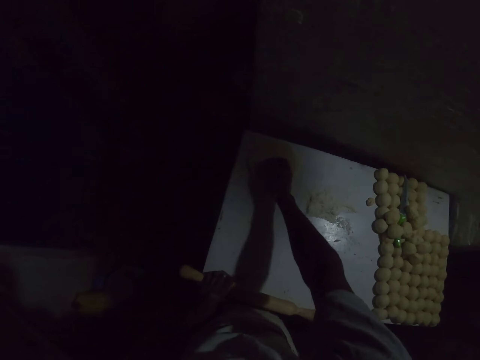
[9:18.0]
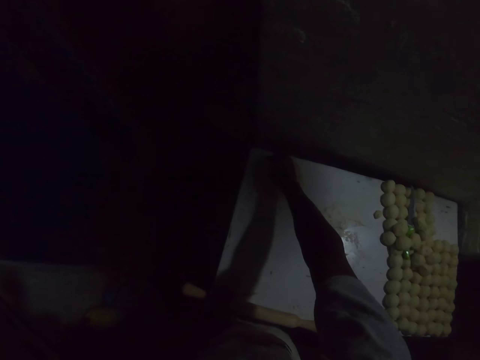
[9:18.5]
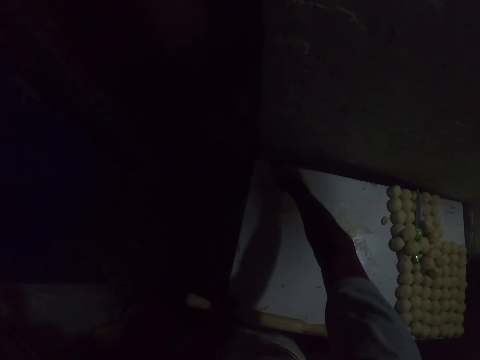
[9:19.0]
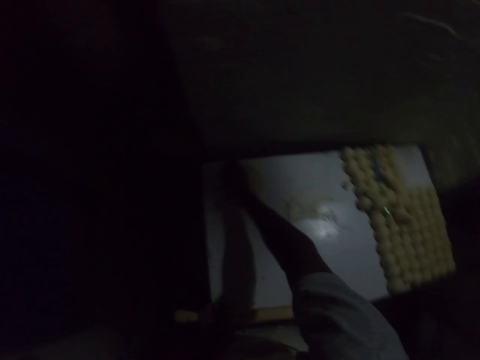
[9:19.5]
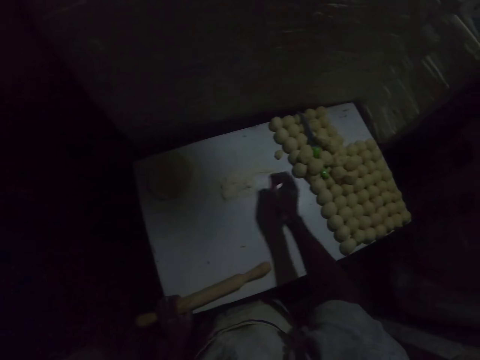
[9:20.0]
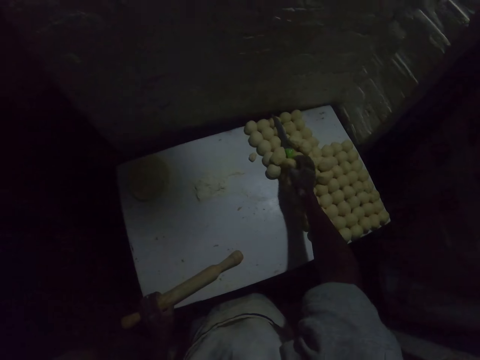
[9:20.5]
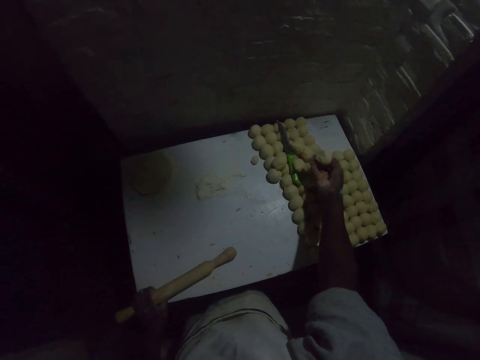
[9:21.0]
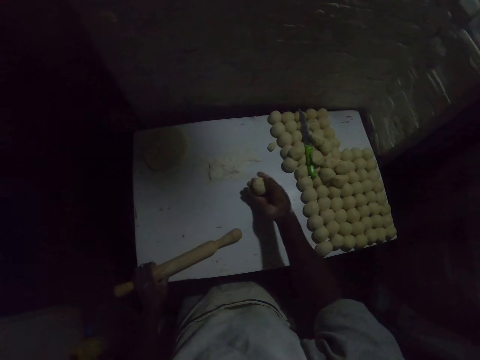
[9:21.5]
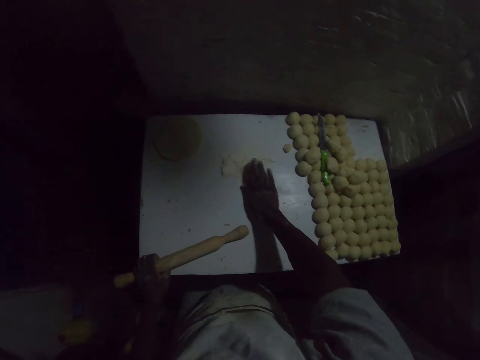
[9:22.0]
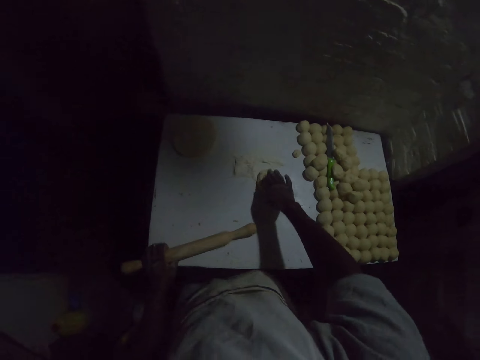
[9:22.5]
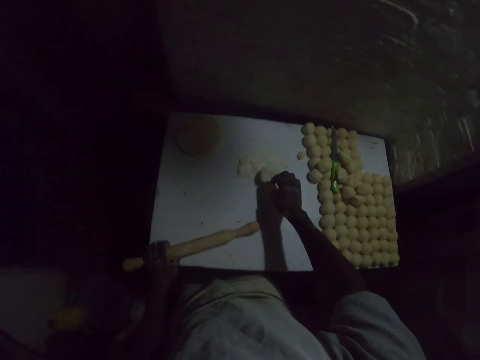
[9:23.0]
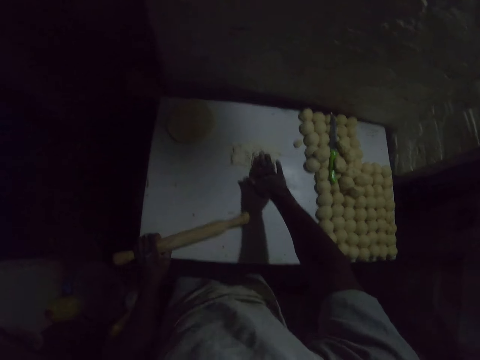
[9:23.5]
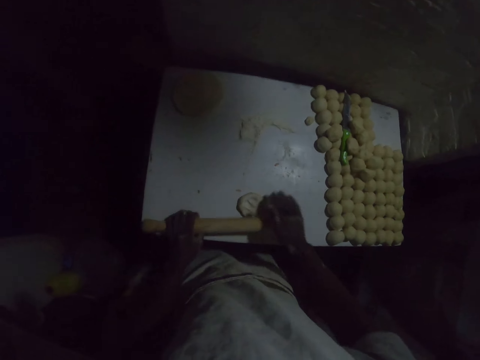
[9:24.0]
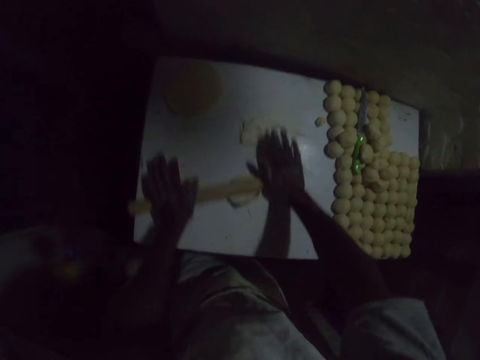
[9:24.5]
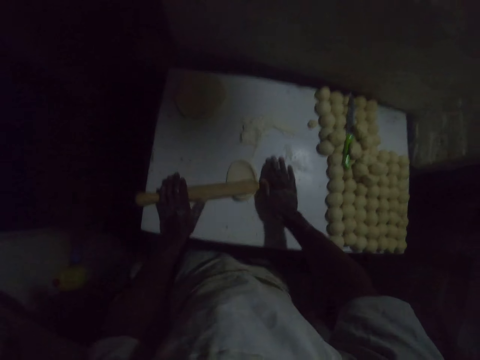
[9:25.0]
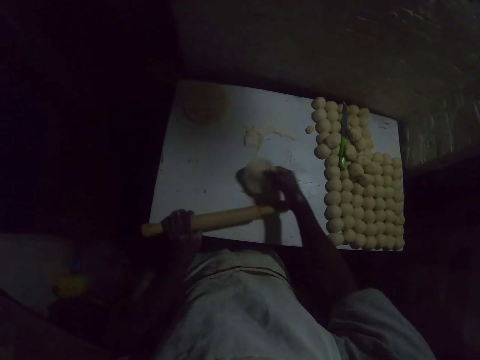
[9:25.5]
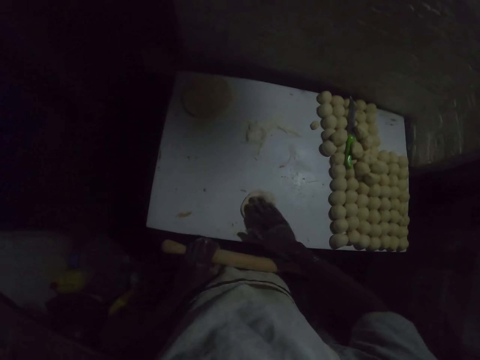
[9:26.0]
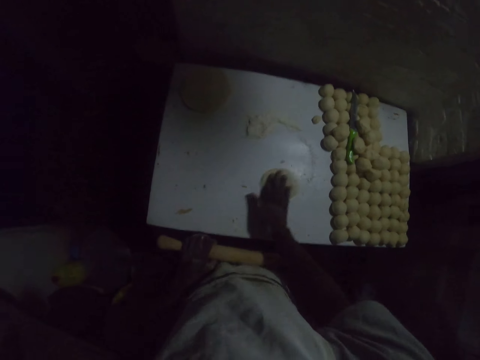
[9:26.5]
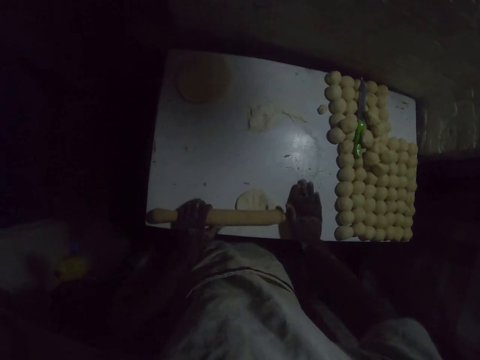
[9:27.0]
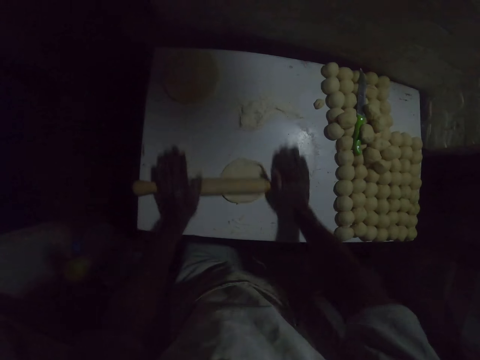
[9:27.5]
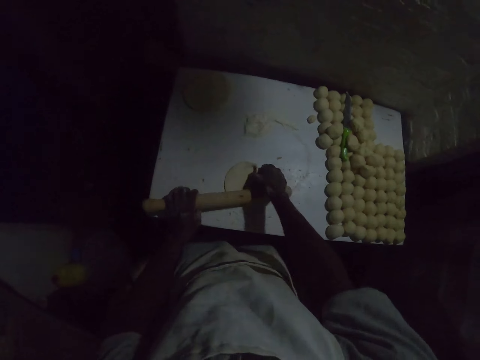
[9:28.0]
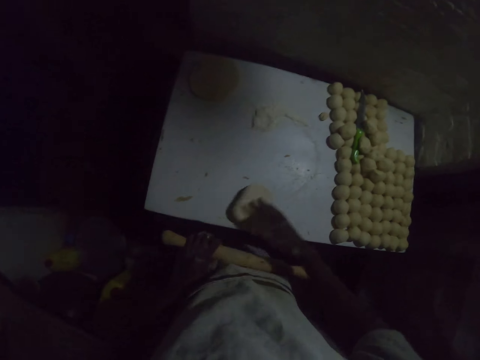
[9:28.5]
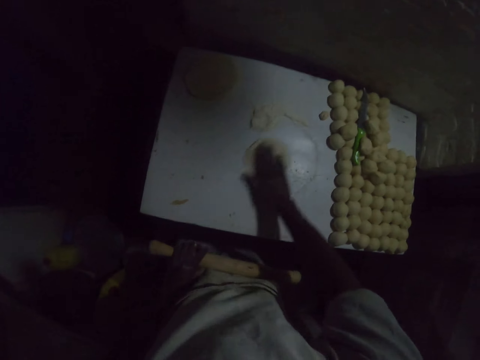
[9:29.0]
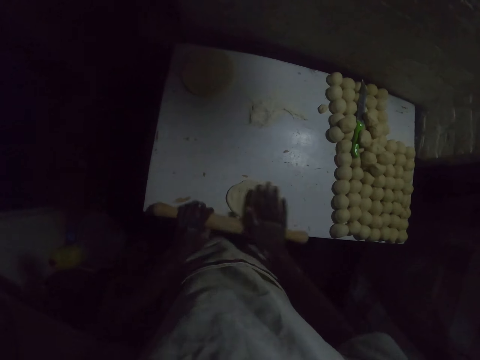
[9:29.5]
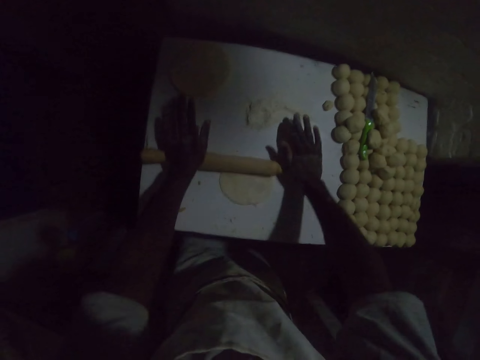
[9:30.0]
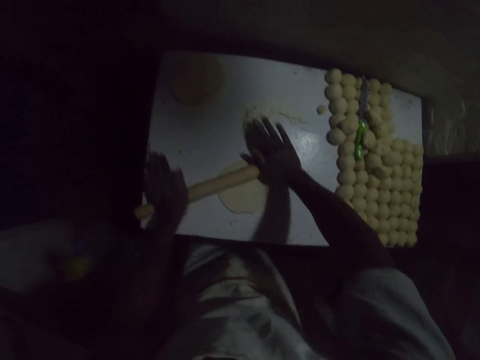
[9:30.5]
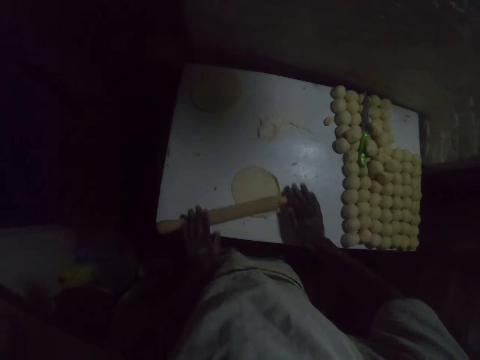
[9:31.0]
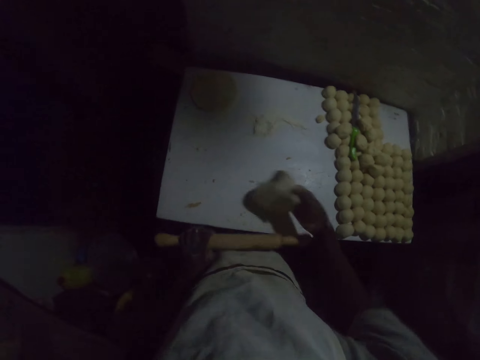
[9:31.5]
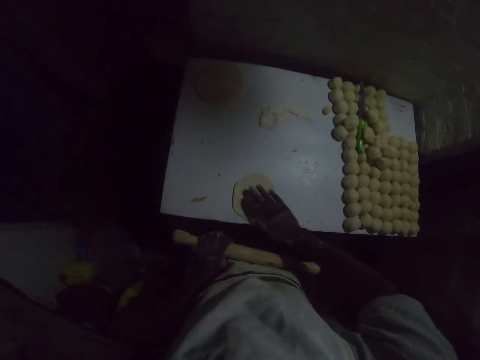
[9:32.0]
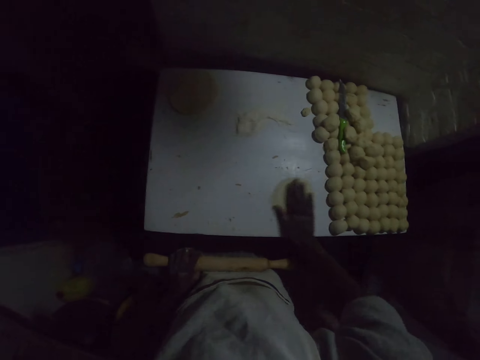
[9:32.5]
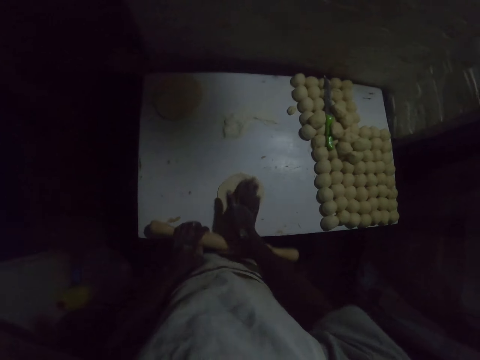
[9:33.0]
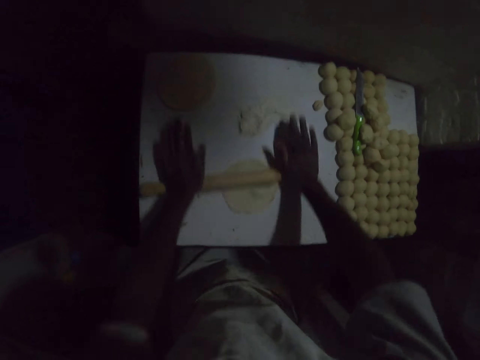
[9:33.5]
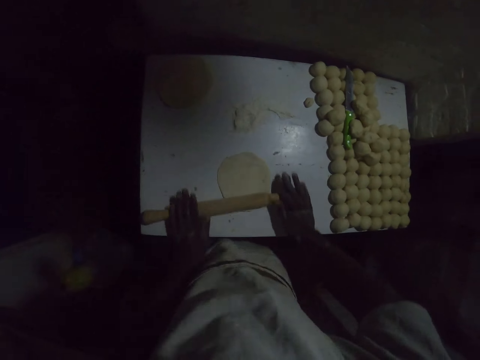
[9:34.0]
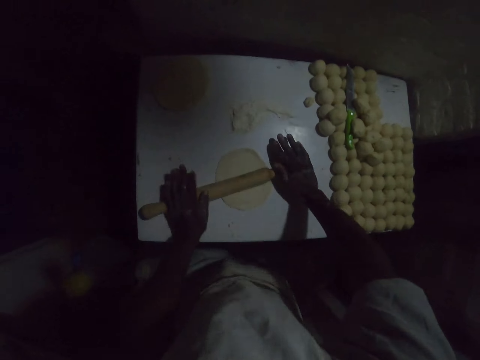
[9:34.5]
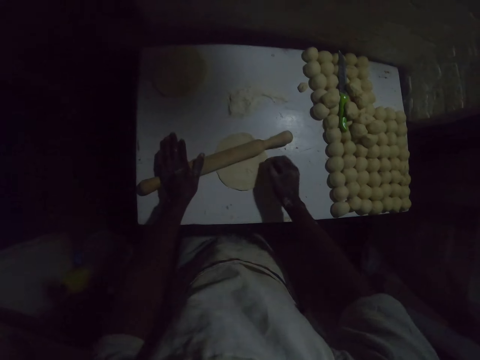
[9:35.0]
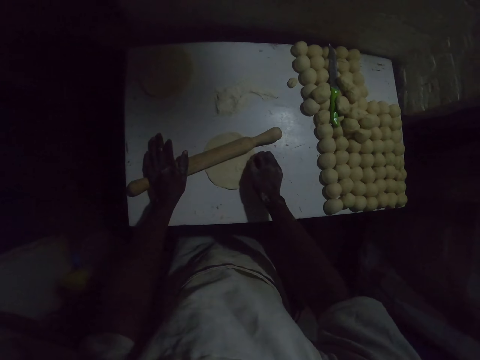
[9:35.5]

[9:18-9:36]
The camera wearer puts a rolled dough on the other side of the table. They pick up the dough. They place the dough on the table. They dip the dough in the flour. They roll the dough with the rolling pin. They turn the dough. They move the dough on the table. They roll the dough with the rolling pin. They turn the dough. They roll the dough on the table. They move the dough on the table. They roll the dough with the rolling pin. They turn the dough. They move the dough on the table. They roll the dough on the table. They roll the dough with the rolling pin.

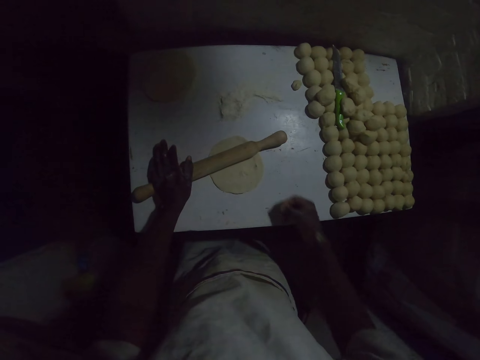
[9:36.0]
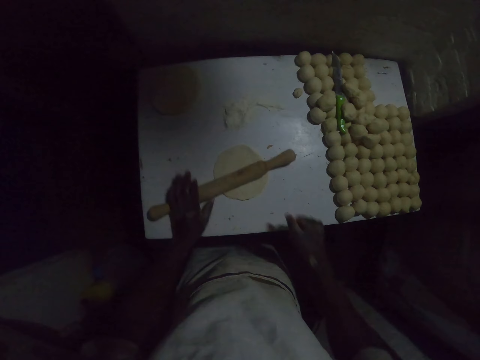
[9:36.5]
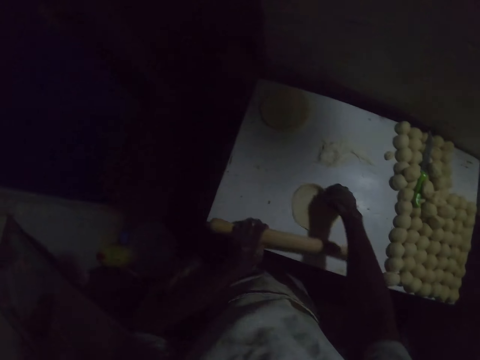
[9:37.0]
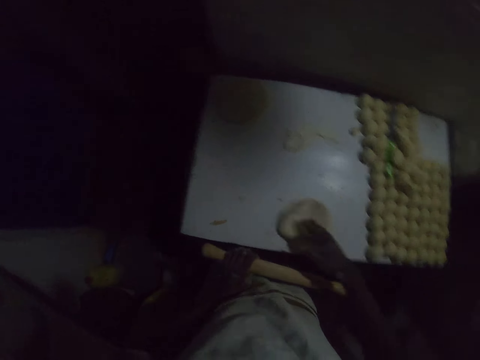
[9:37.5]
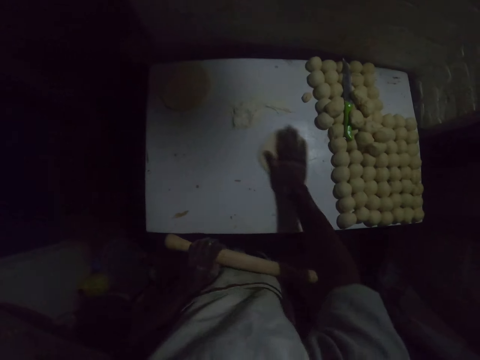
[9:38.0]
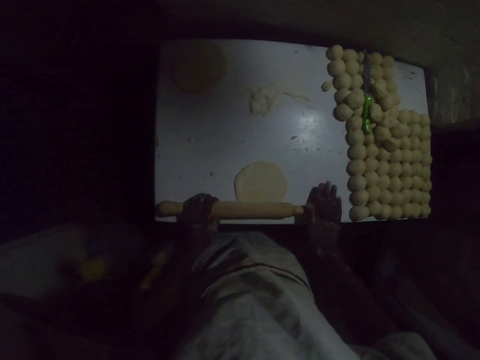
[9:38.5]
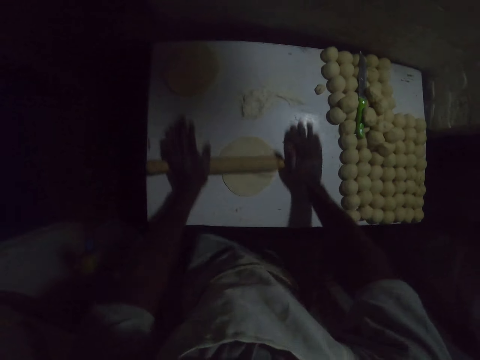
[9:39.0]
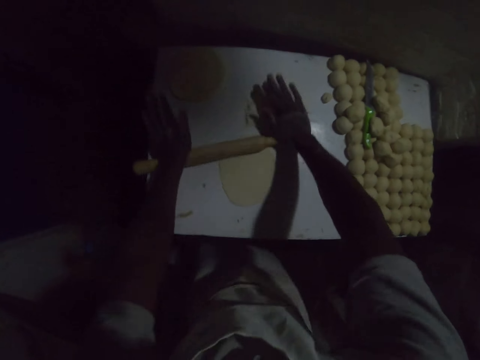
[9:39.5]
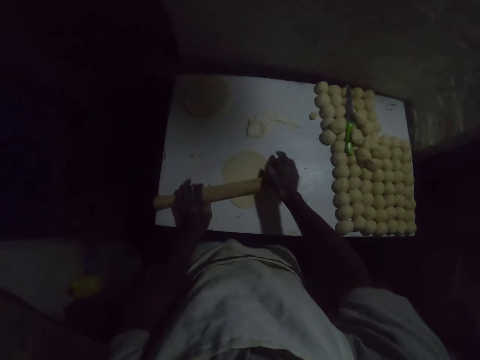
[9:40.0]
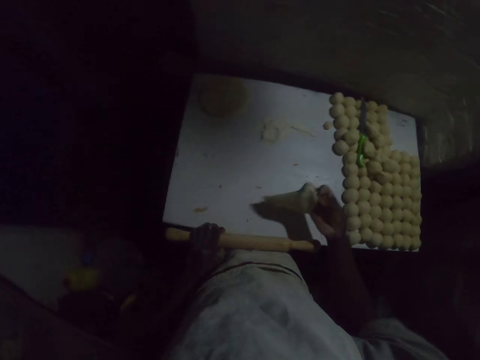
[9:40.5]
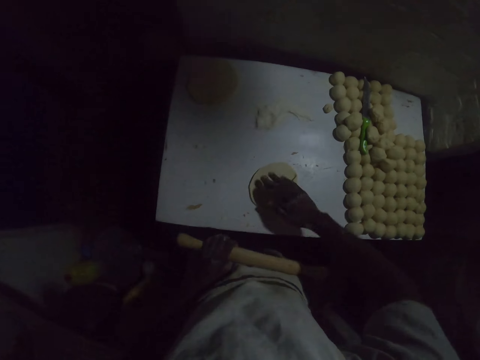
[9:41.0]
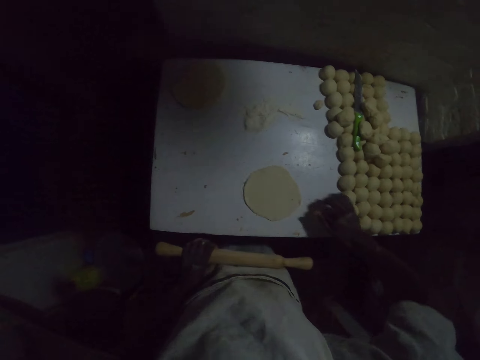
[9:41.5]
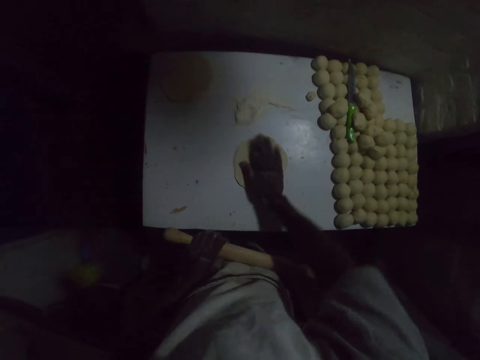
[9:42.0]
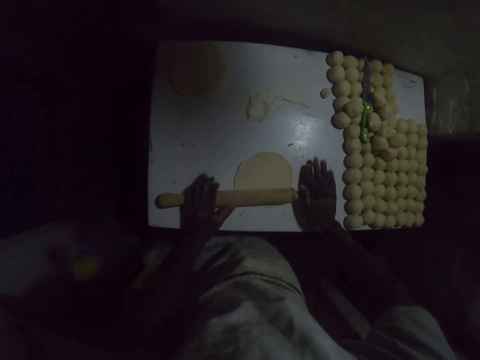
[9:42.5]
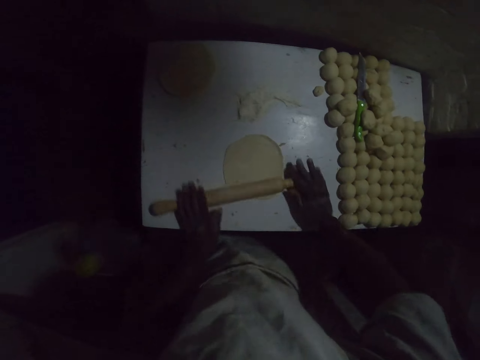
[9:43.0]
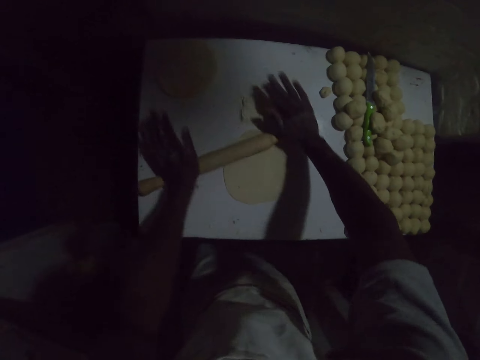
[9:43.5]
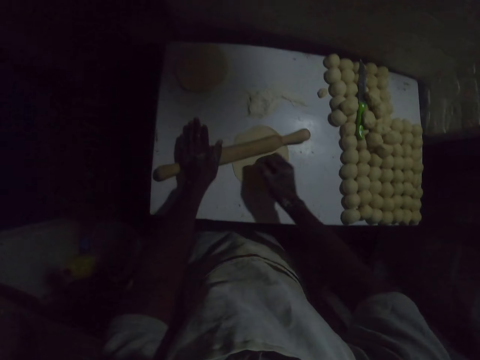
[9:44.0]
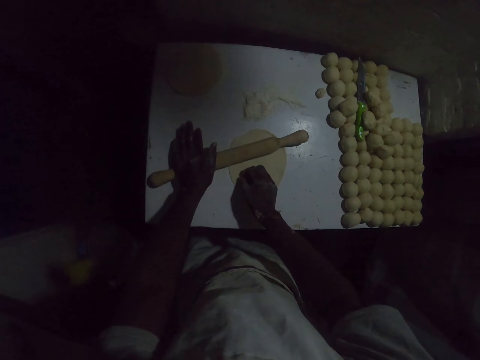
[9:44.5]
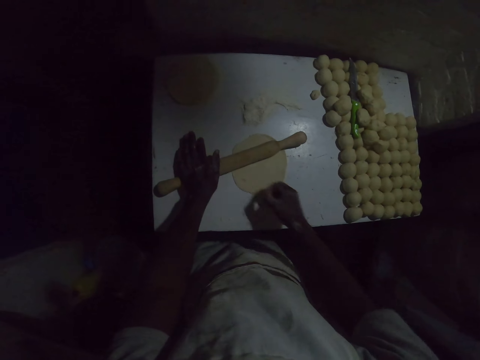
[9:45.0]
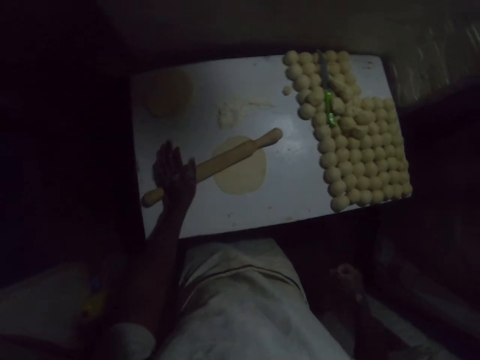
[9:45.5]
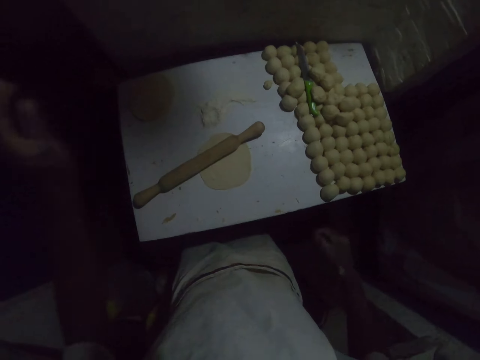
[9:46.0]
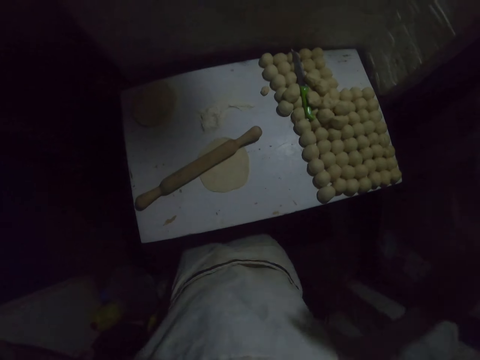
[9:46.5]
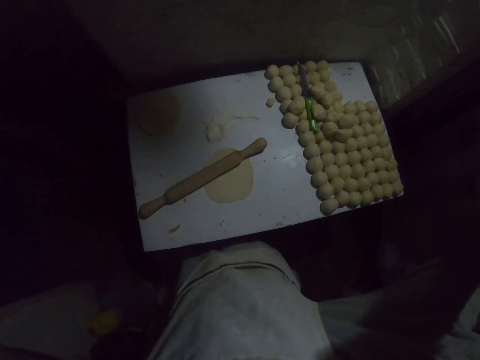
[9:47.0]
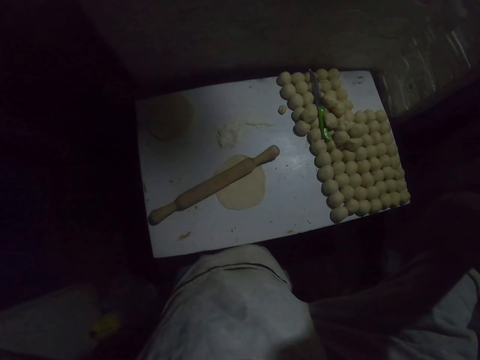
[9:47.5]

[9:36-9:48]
The camera wearer touches the dough. He picks up the rolled dough. He turns the dough. He places the rolled dough on the table. He moves the dough on the table. He rolls the dough with the rolling pin. He turns the dough. He places the rolled dough on the table. He moves the dough on the table. He rolls the dough with the rolling pin. He touches the rolled dough. He lifts his hands.
